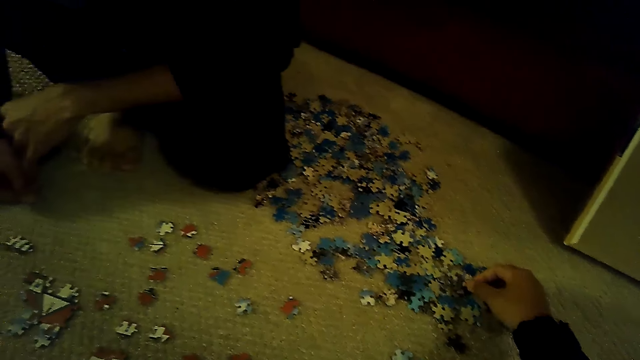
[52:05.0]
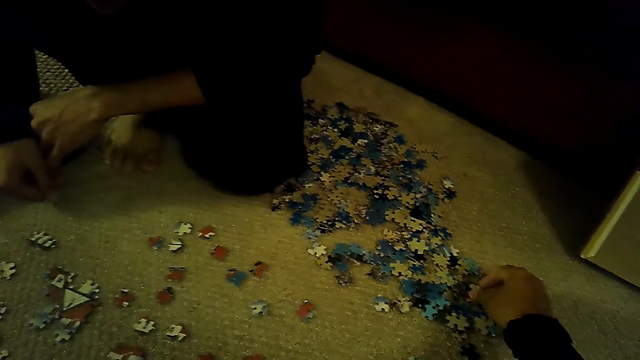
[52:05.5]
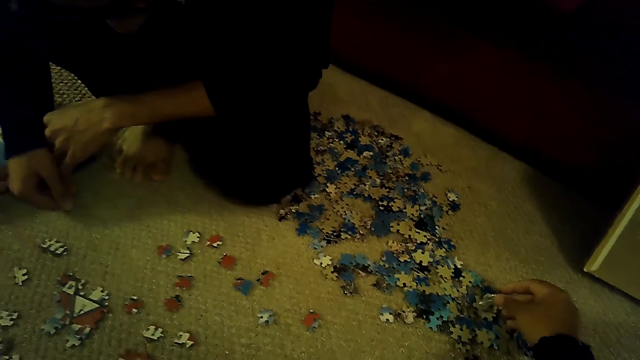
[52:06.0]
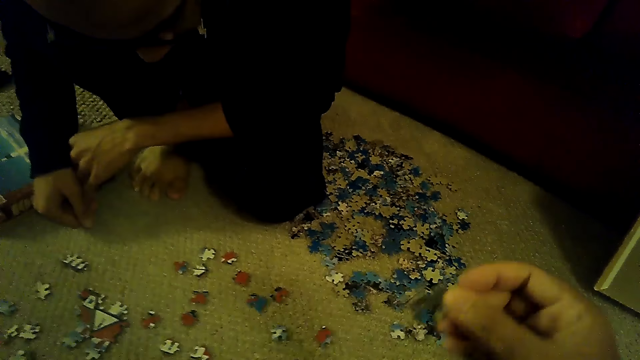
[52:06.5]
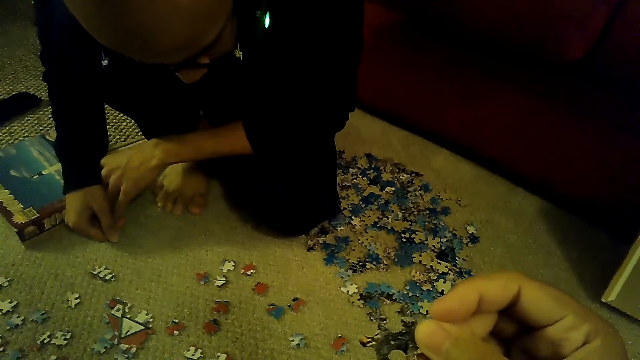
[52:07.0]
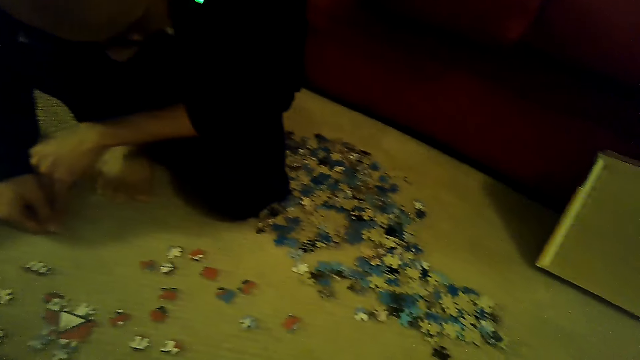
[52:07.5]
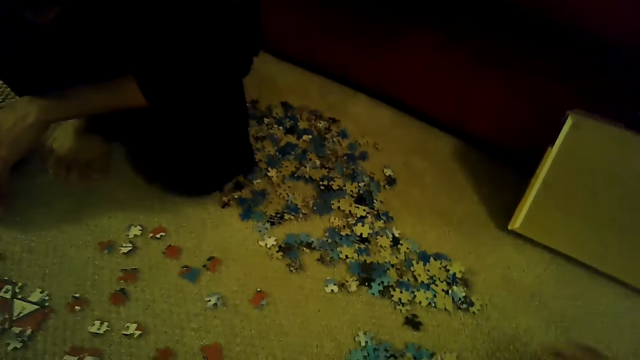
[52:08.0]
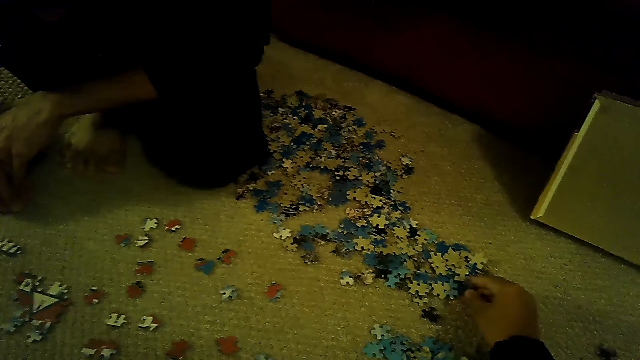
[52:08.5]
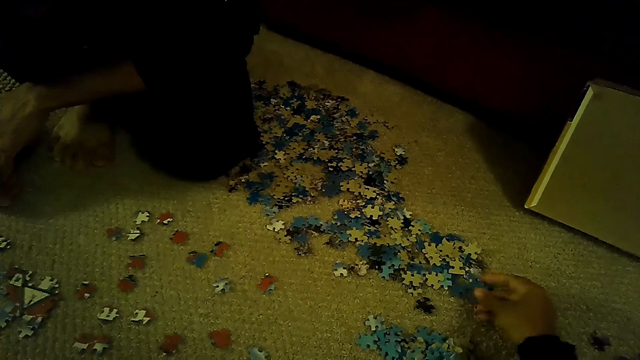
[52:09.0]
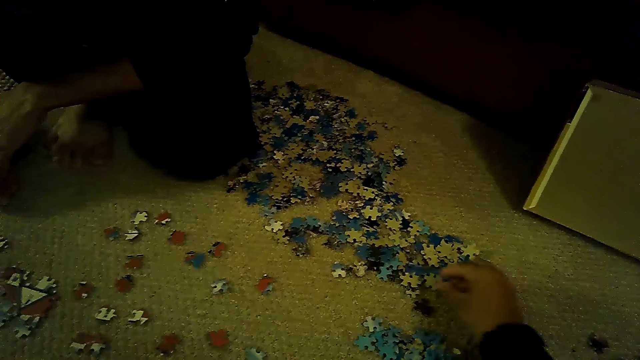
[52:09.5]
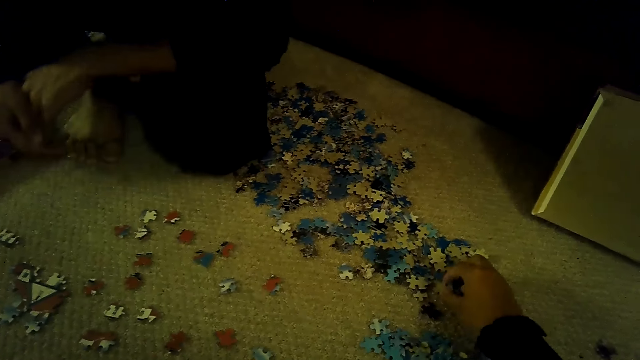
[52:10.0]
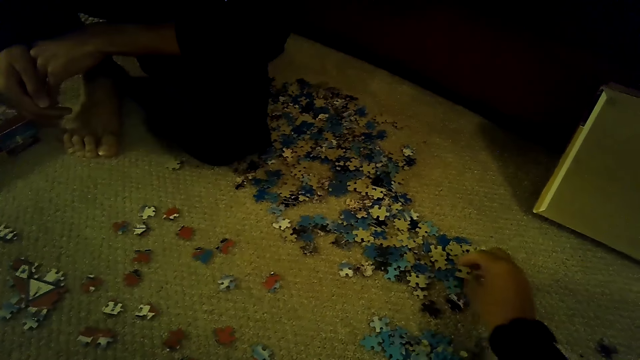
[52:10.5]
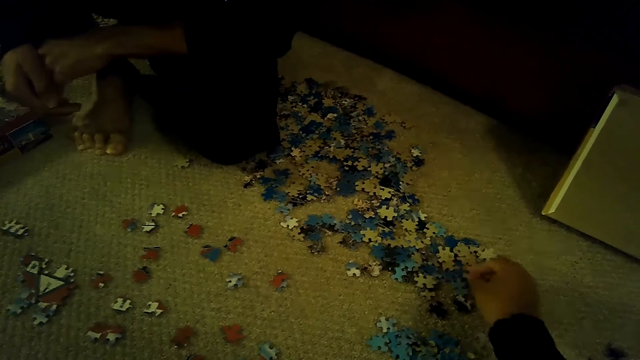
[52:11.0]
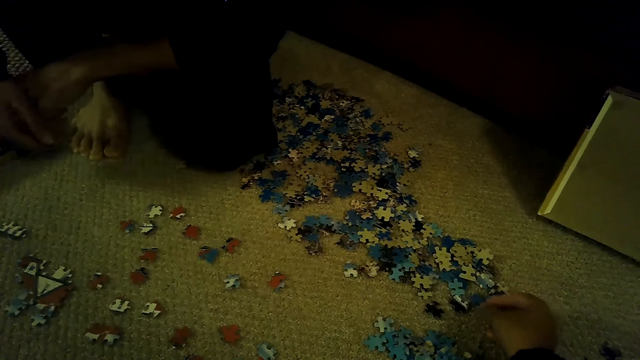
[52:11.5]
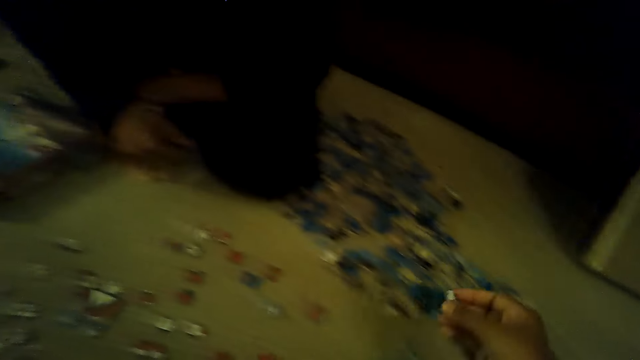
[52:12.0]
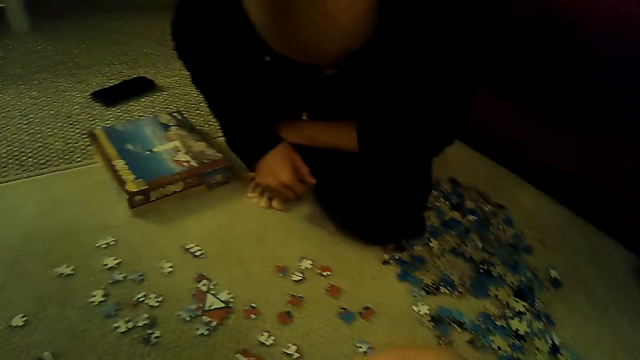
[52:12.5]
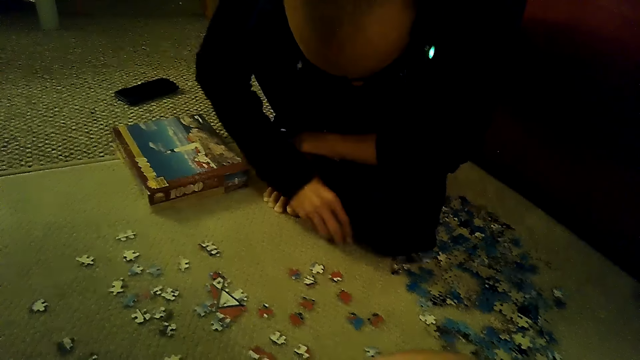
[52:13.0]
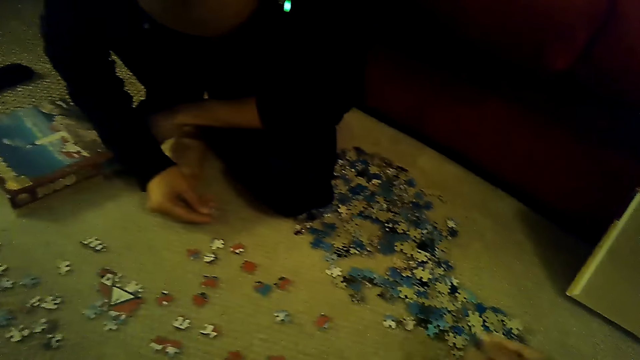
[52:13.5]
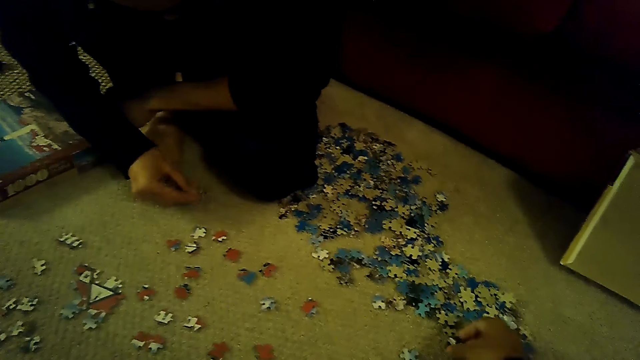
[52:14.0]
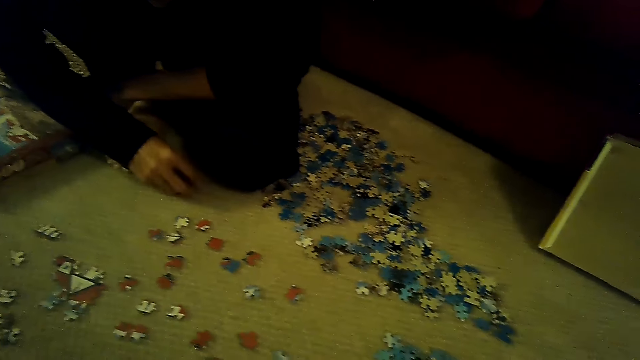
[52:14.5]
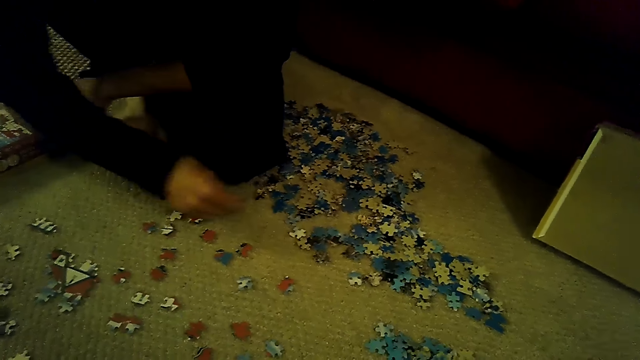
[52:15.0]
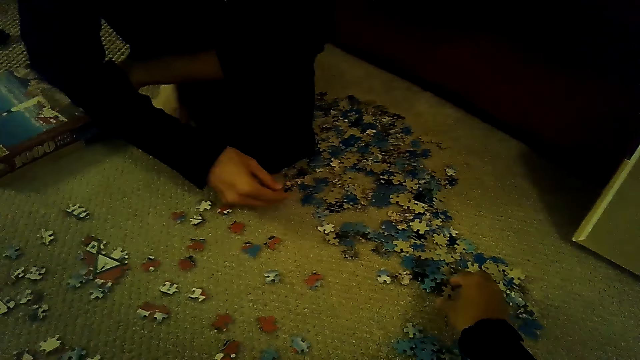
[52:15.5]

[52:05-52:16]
The camera wearer looks at a puzzle piece. They select the puzzle piece. A person picks a puzzle piece.

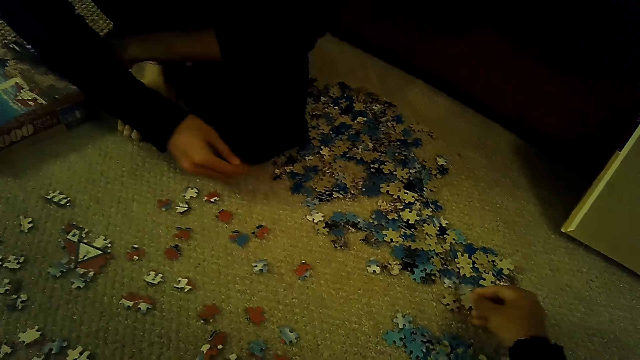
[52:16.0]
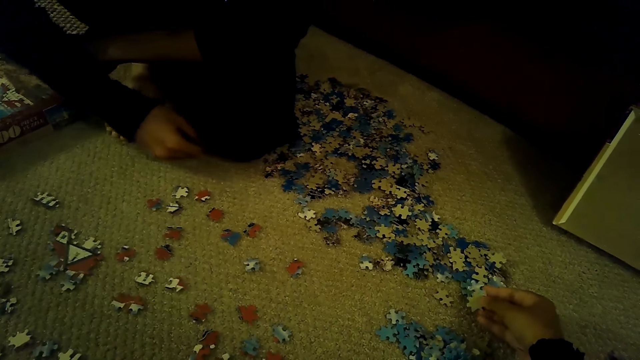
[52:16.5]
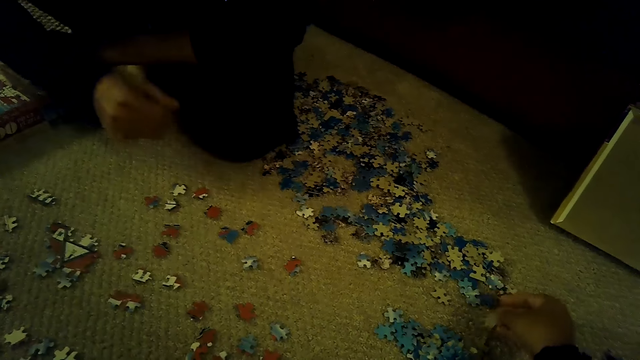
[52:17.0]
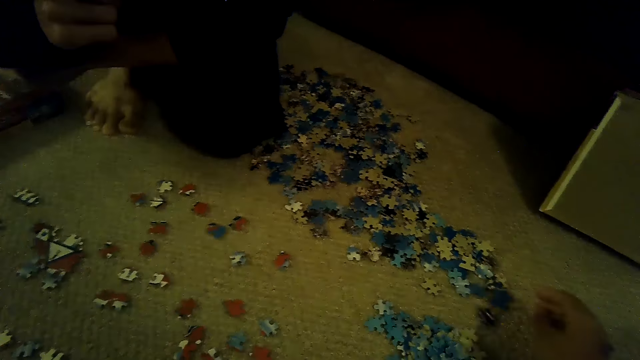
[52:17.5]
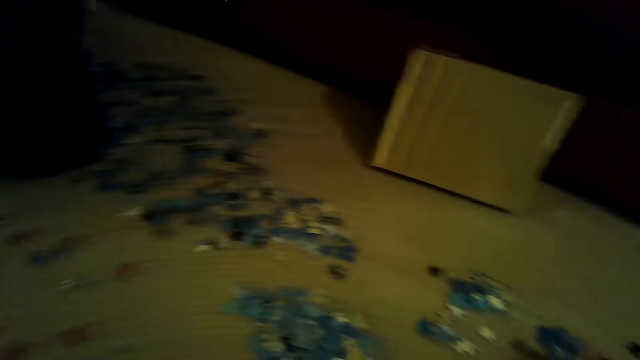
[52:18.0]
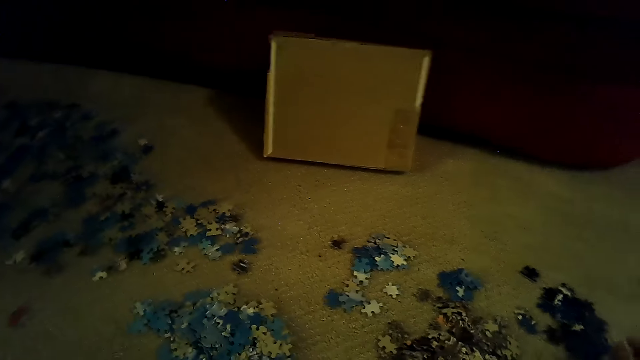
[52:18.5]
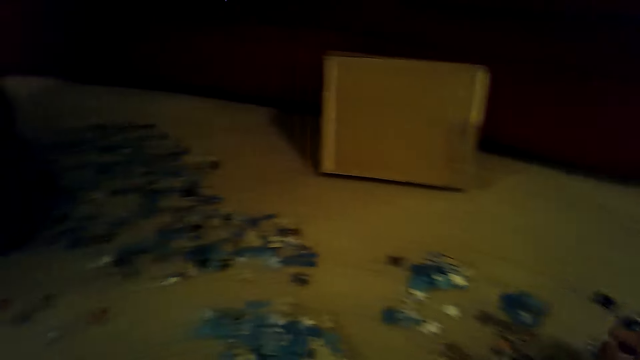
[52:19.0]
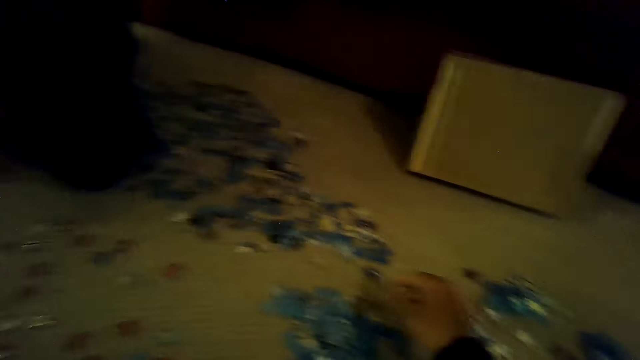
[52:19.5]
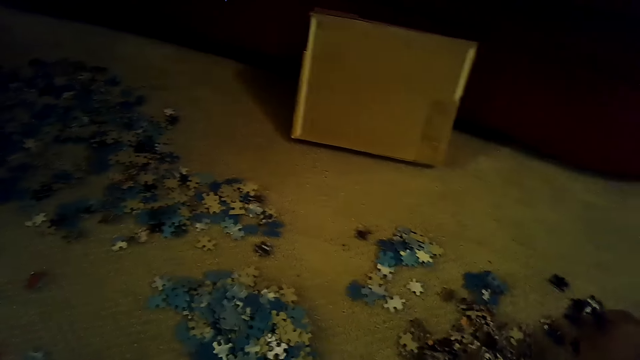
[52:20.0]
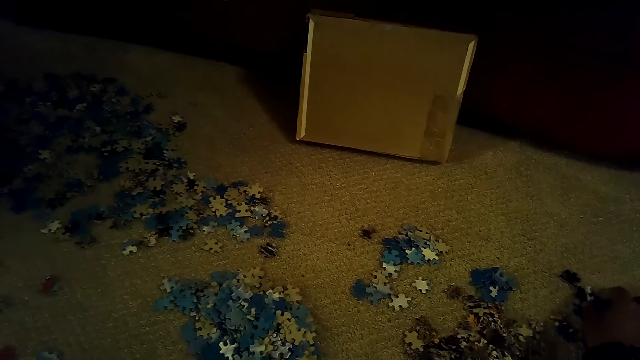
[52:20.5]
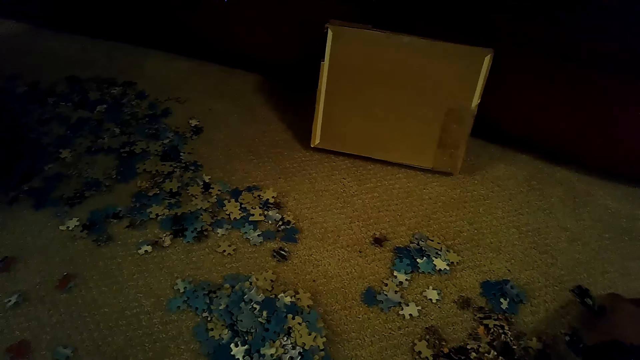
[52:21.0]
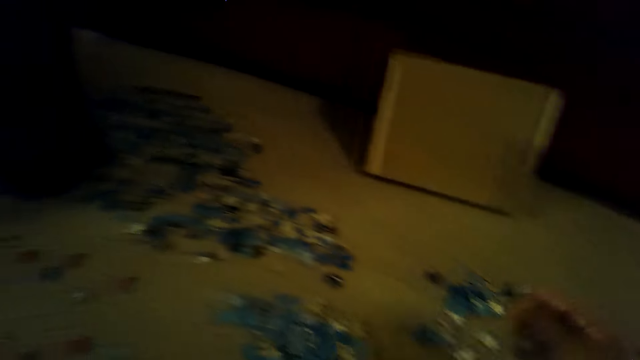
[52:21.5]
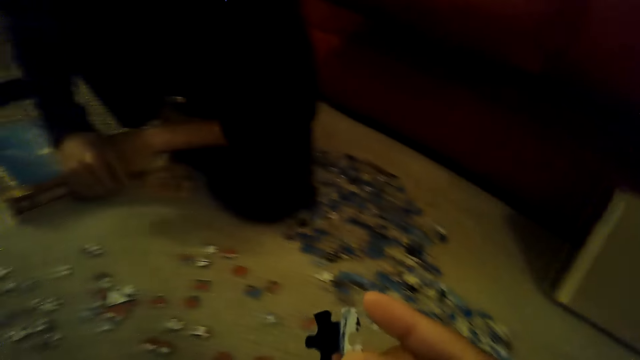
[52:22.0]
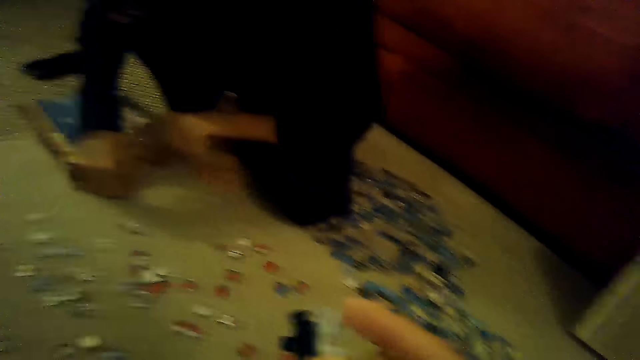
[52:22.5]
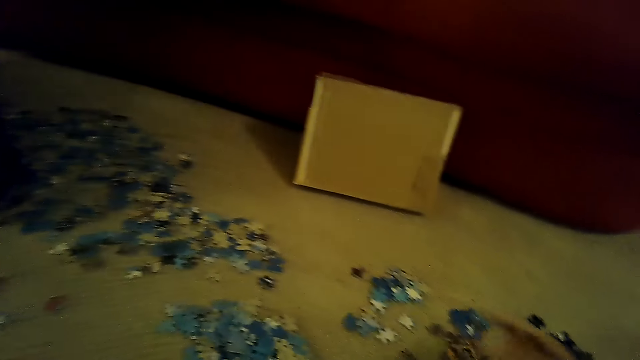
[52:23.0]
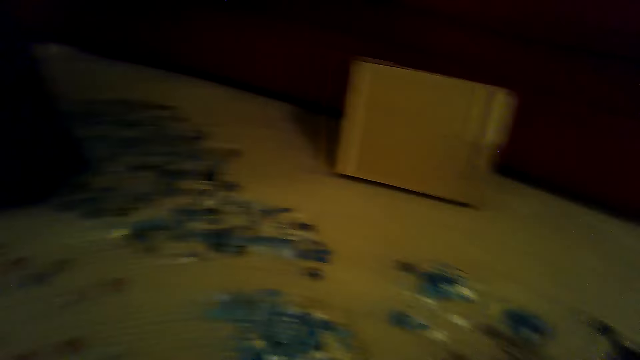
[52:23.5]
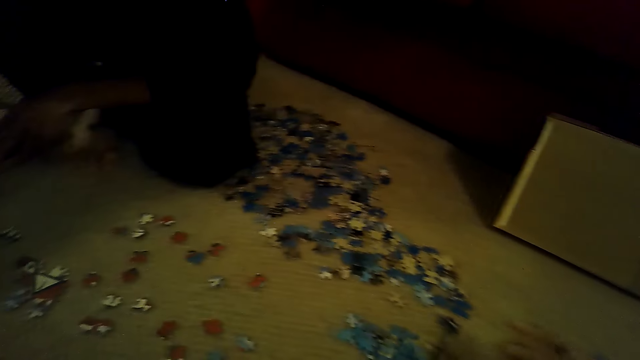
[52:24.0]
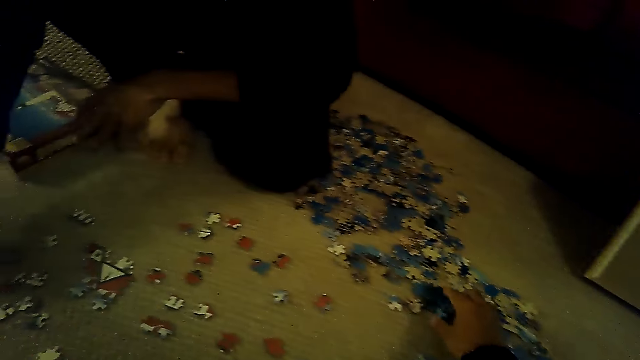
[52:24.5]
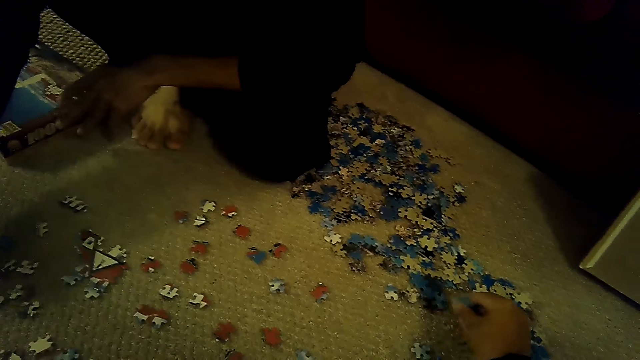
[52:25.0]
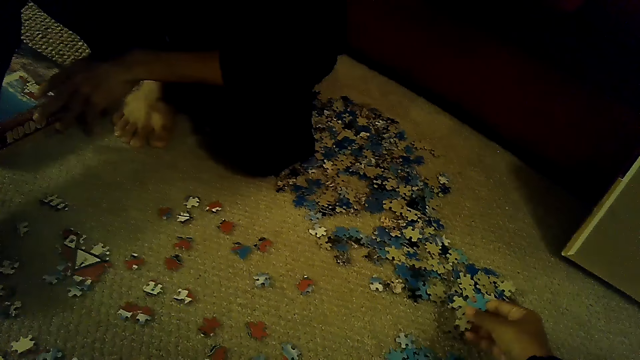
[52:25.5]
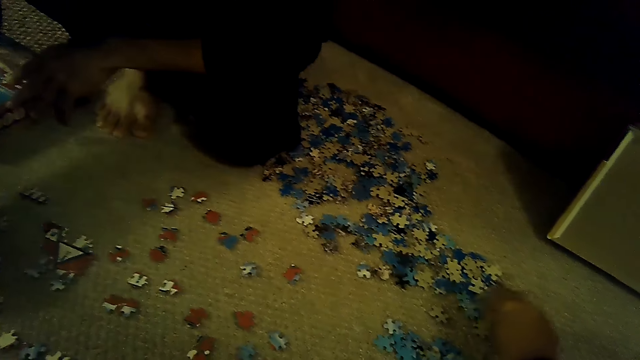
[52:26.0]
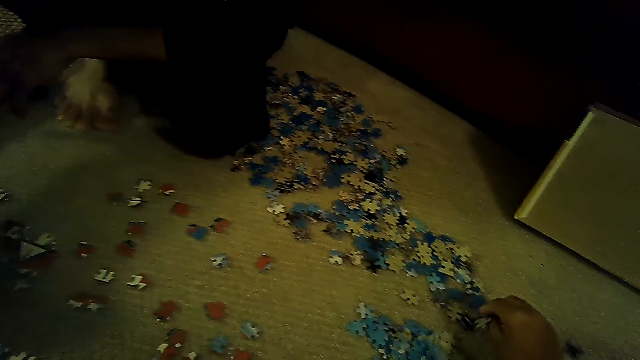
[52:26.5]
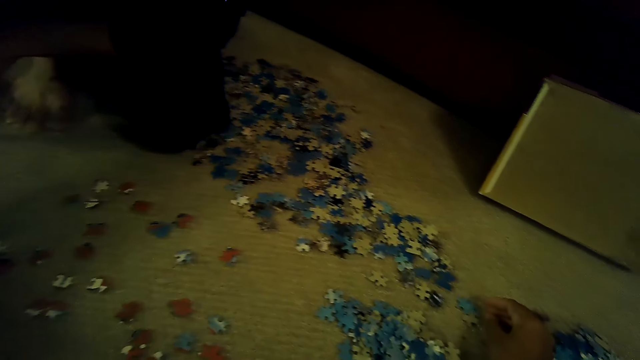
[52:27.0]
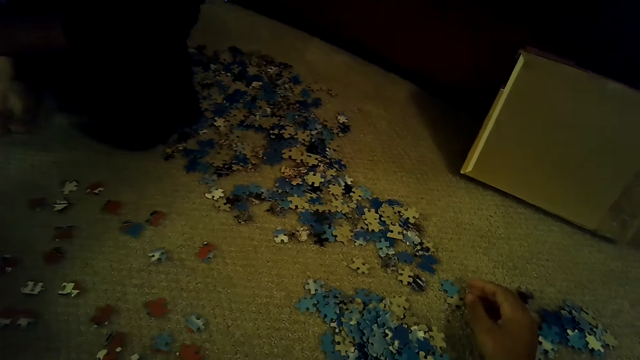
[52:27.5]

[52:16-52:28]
A person drops the puzzle piece. The camera wearer picks a puzzle piece. They drop the puzzle piece. The person holds the face. The camera wearer picks the puzzle piece. They select the puzzle piece.
